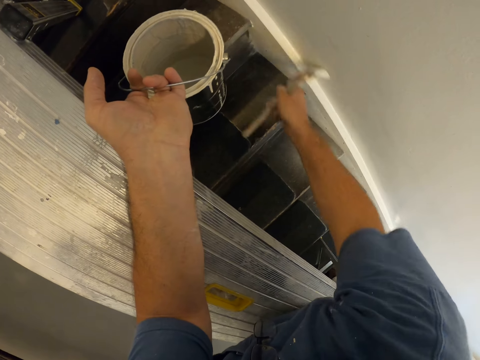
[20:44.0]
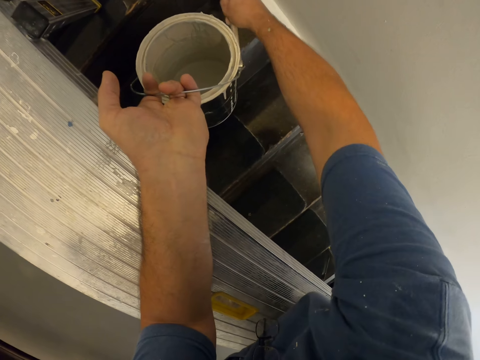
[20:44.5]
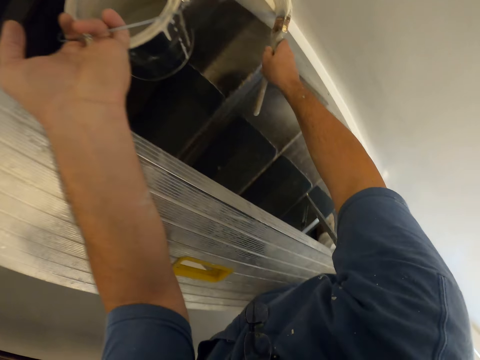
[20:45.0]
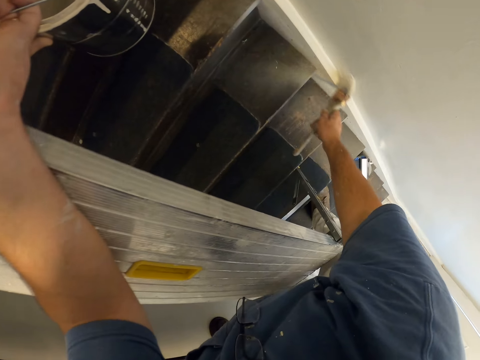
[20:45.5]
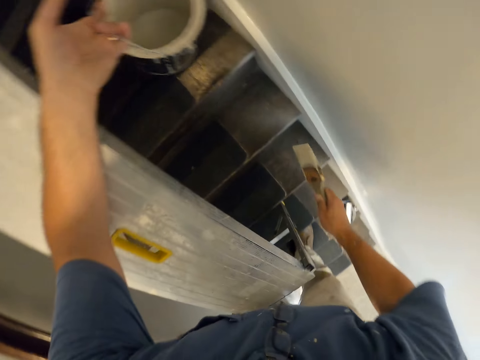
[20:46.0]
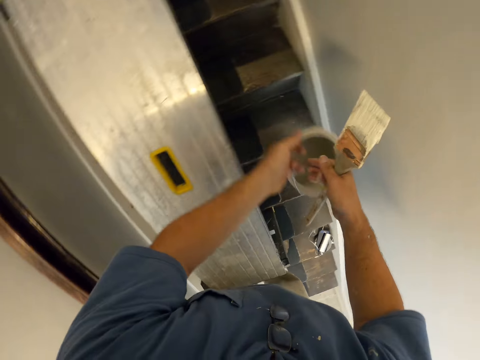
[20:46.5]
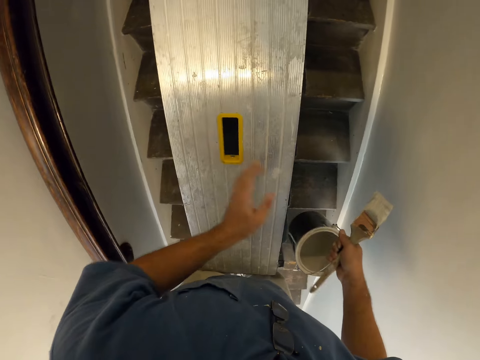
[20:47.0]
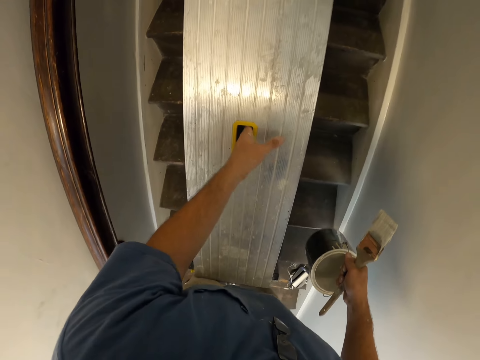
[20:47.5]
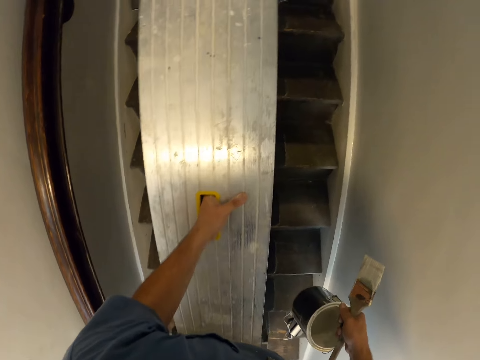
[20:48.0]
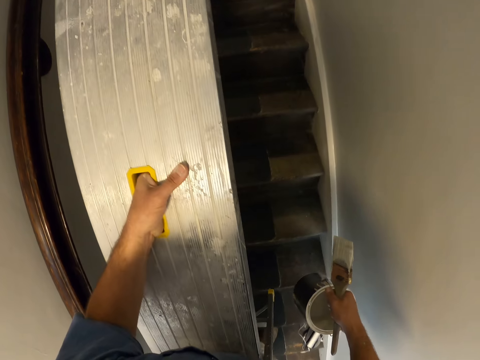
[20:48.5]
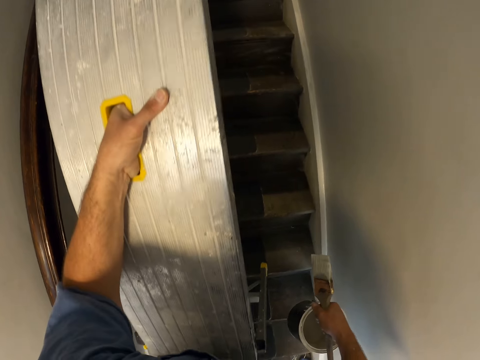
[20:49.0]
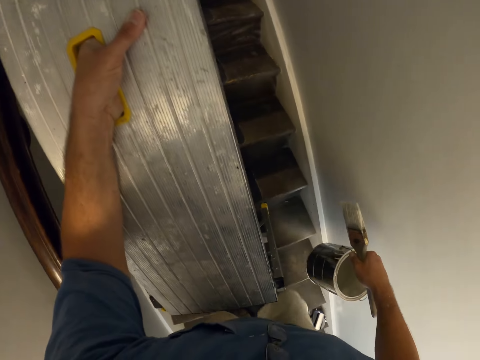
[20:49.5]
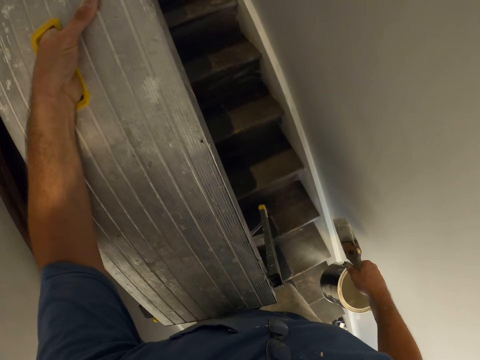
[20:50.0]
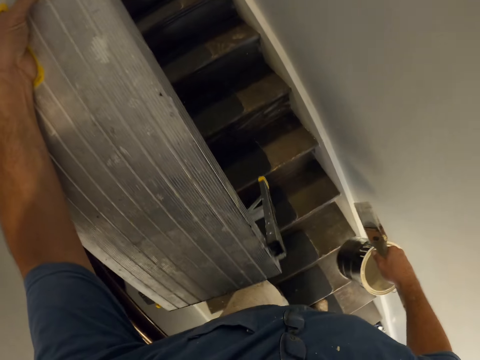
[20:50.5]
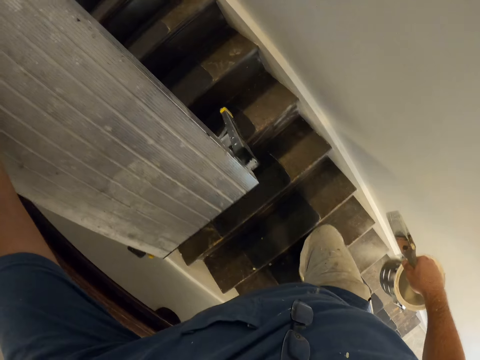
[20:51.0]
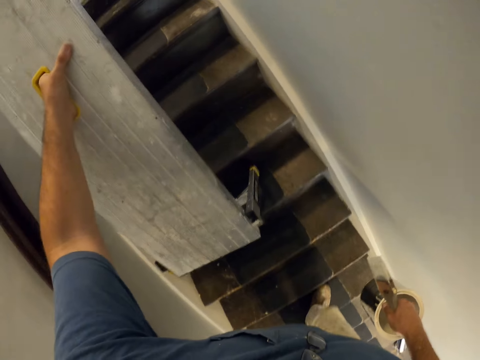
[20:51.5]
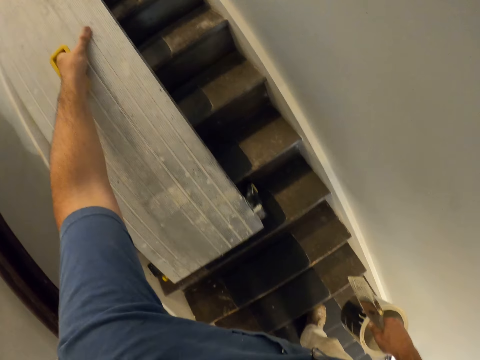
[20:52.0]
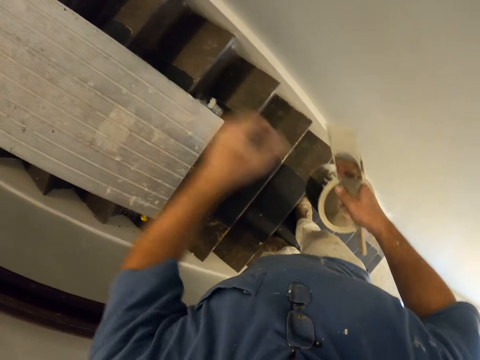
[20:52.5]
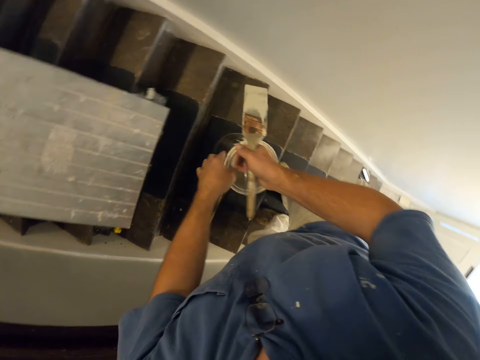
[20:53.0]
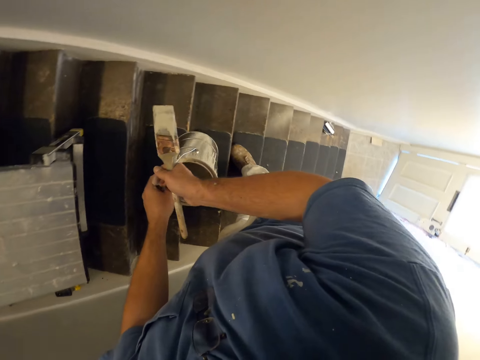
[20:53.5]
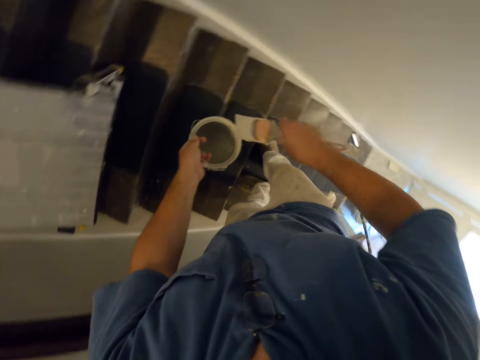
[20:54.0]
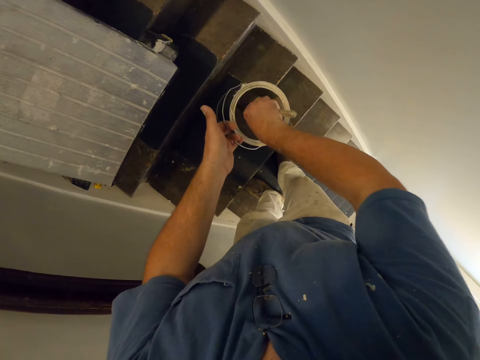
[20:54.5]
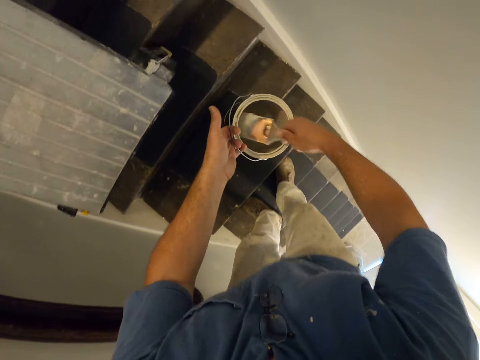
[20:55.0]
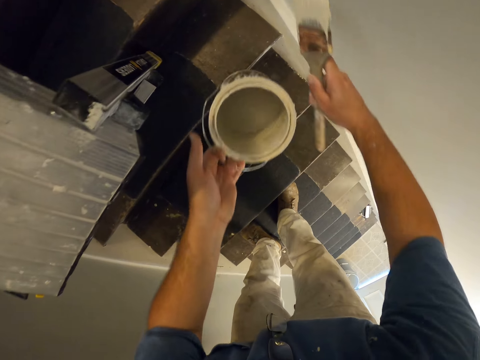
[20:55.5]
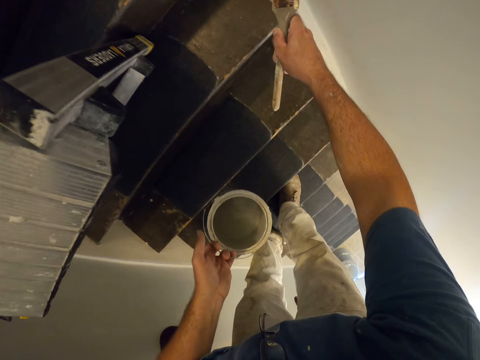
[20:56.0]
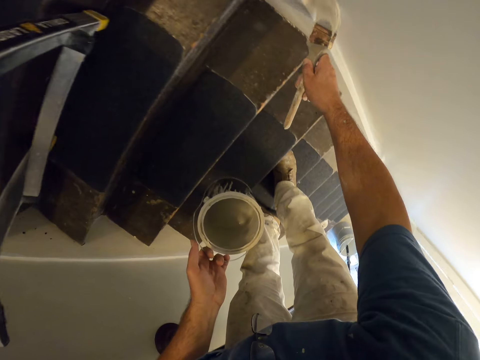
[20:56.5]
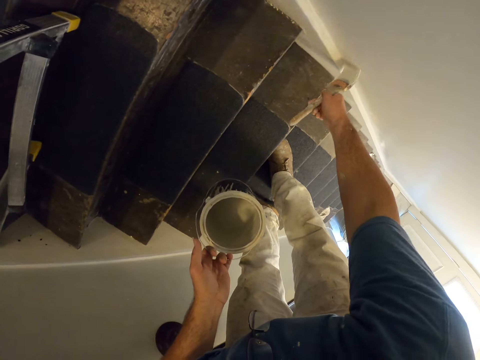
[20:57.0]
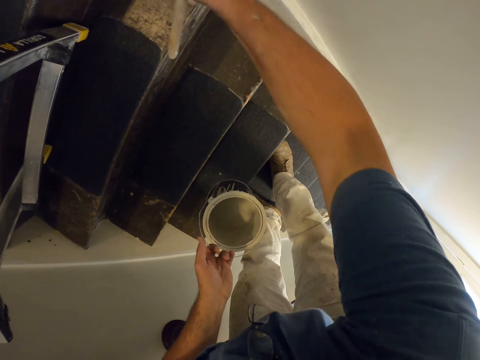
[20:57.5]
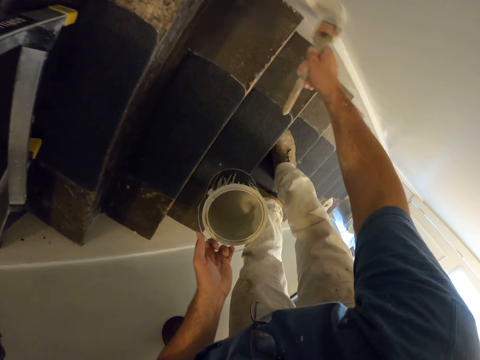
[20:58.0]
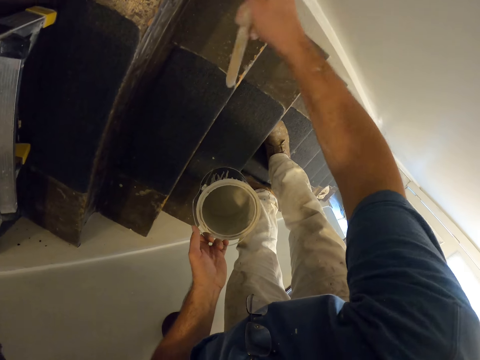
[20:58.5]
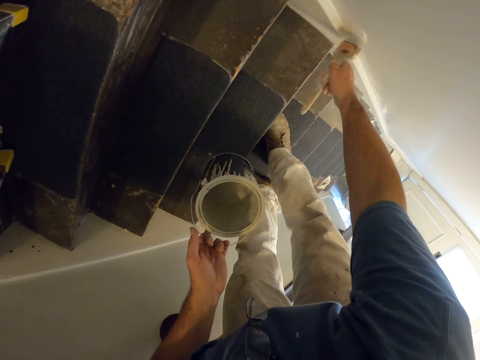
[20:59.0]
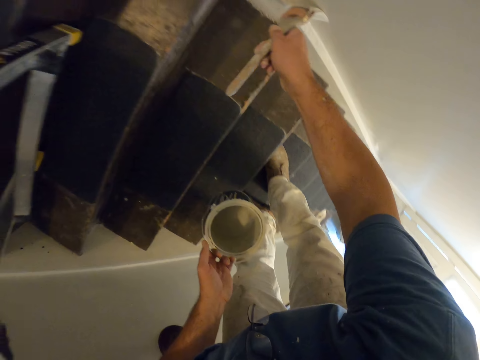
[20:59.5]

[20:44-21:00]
The camera wearer stops painting the wall. He holds the paint brush. He passes the paint can from his left hand to his right hand. He carries the metal bench with his left hand. He moves up the stairs. He drops the metal bench on the stairs. He passes the paint can from his right hand to his left hand. He takes some paint from the paint can with the paint brush. He paints the wall with the paint brush.

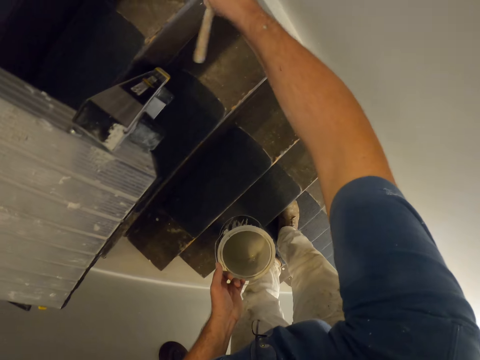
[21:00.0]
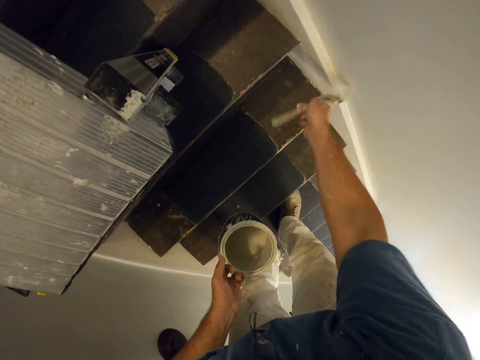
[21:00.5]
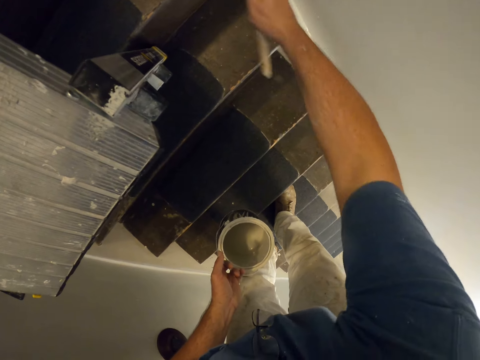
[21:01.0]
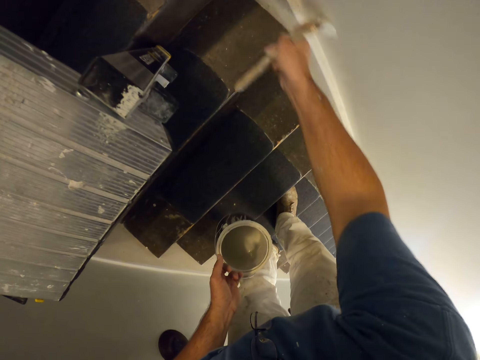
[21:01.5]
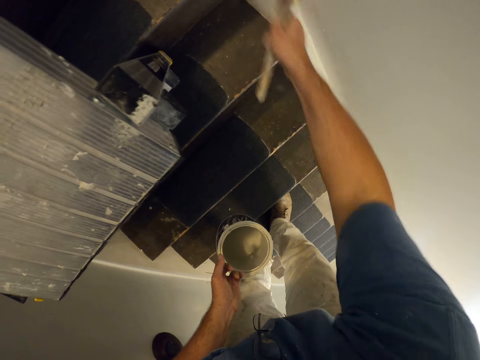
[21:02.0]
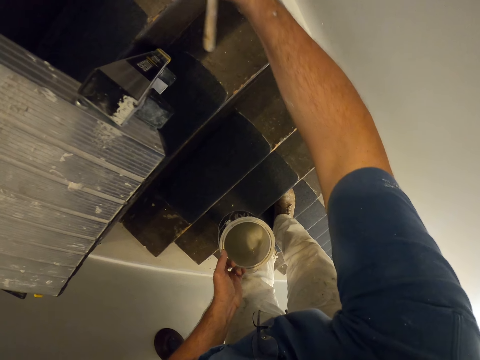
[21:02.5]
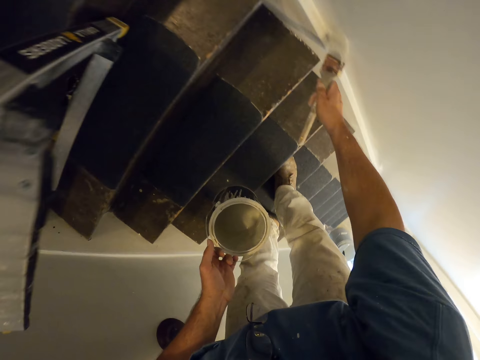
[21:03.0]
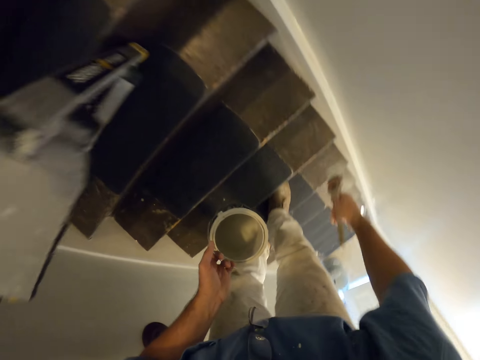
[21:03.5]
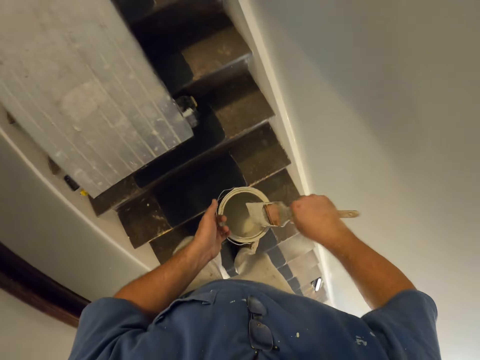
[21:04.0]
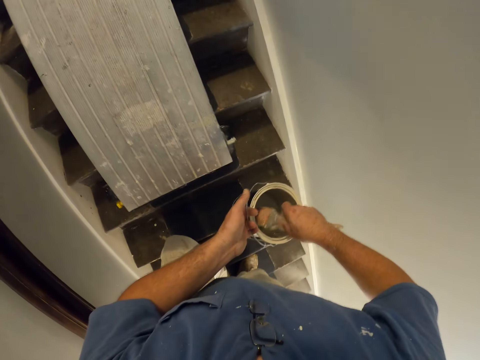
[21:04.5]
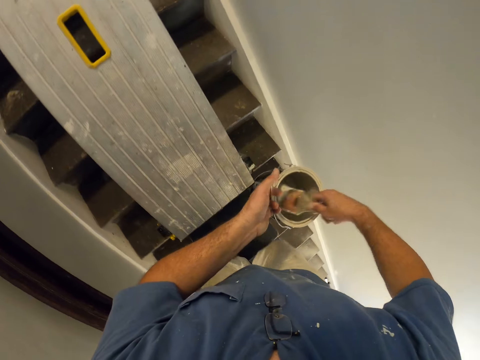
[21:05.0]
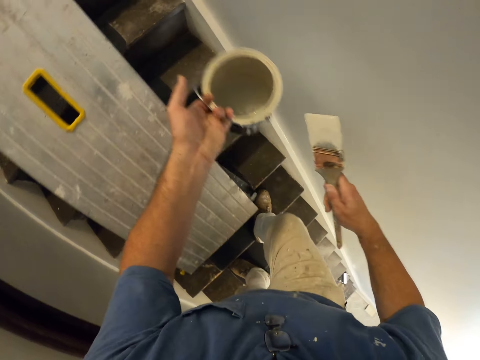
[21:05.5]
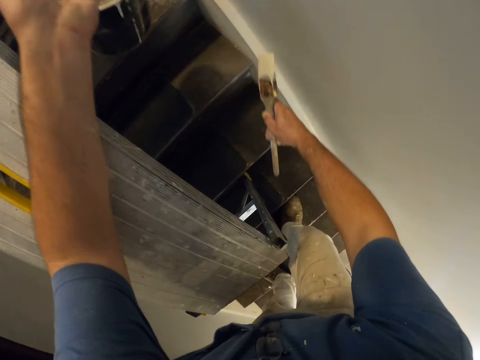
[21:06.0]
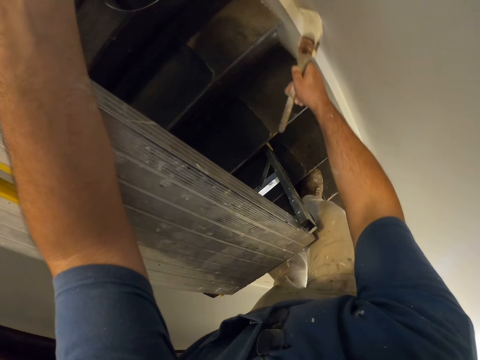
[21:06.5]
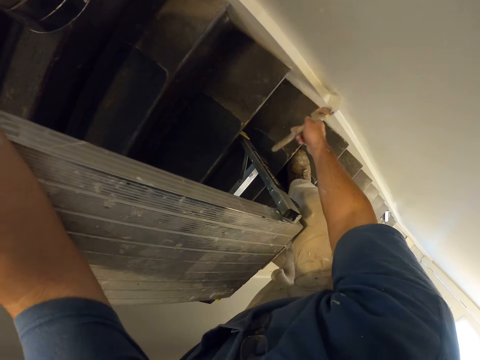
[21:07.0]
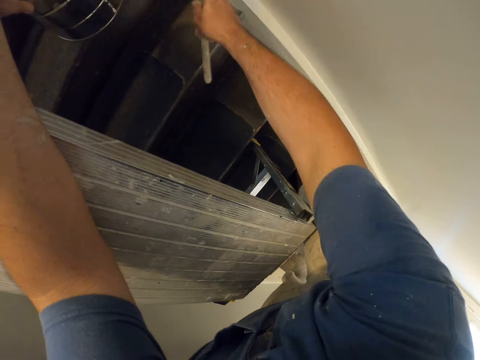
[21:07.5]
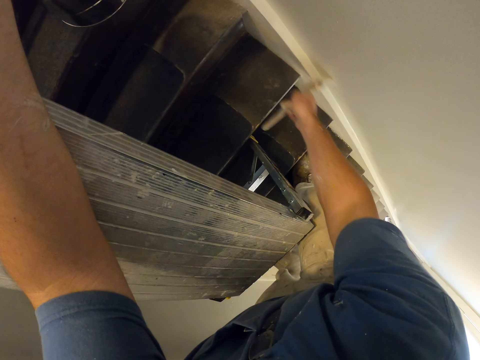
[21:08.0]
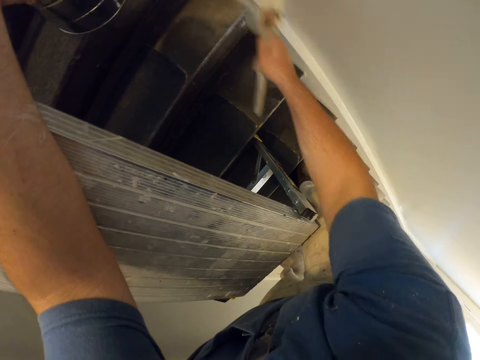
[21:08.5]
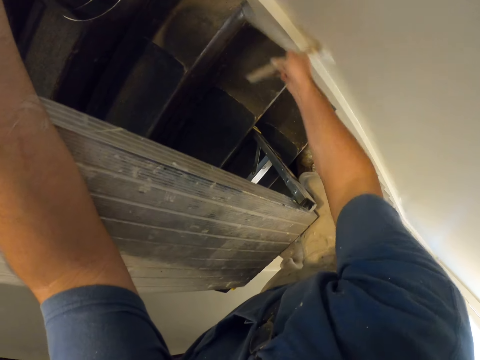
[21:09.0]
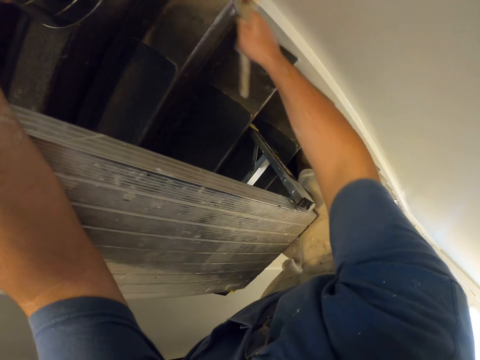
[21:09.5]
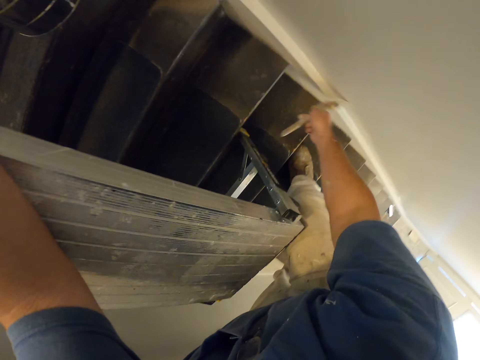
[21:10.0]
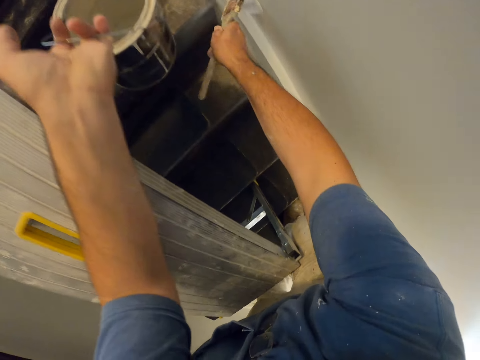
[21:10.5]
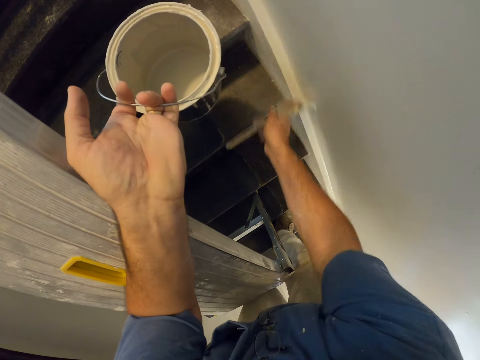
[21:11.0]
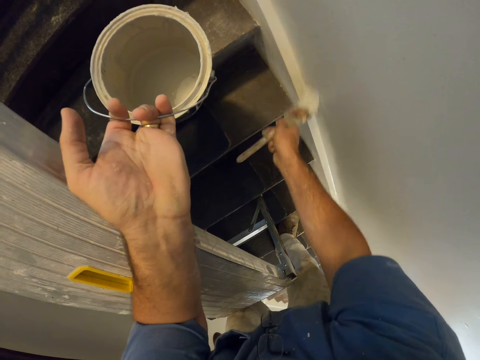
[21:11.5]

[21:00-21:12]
The camera wearer walks at the stairs. He takes some paint from the paint can with the paint brush. He places his hand on the bench. He paints the wall with the paint brush.
